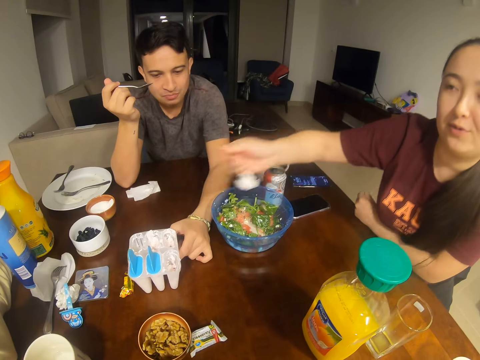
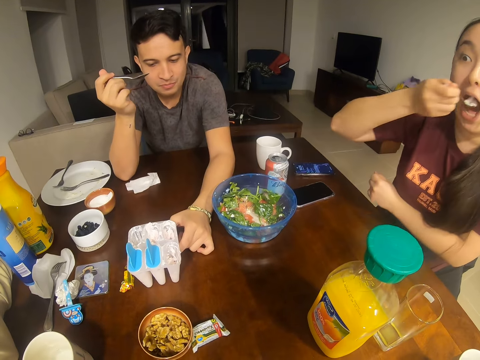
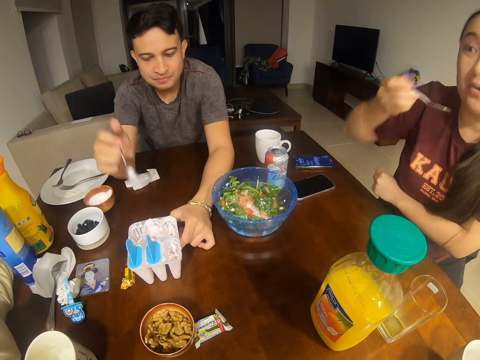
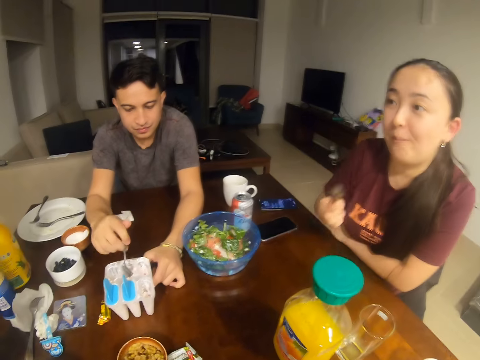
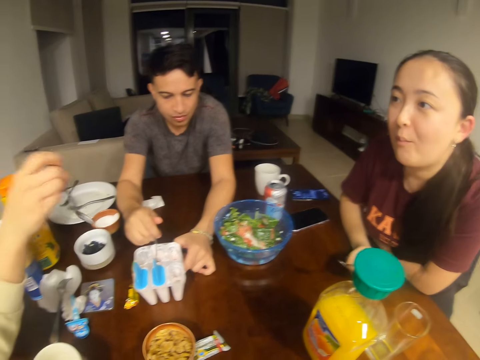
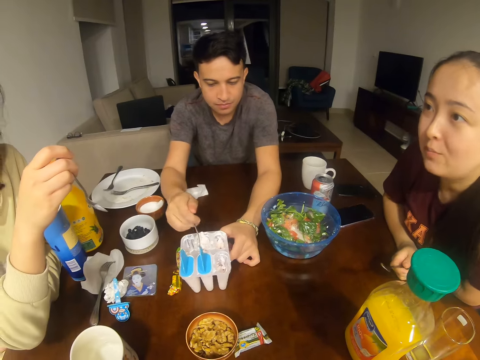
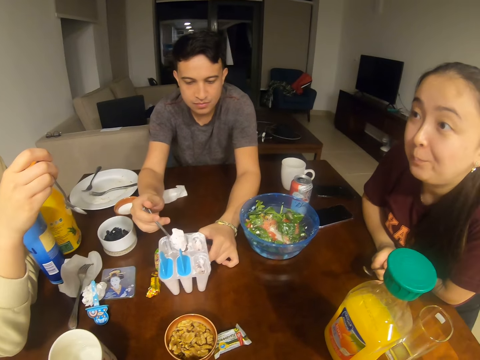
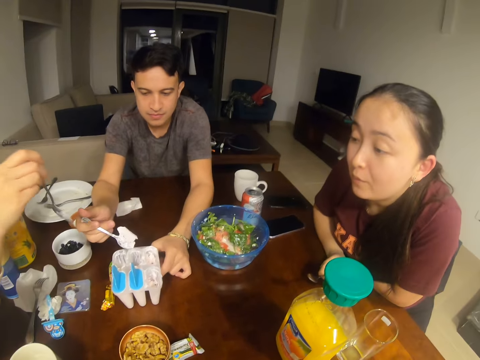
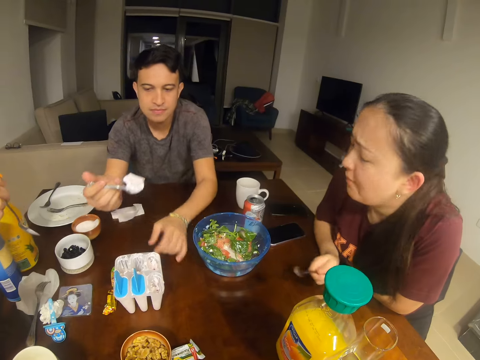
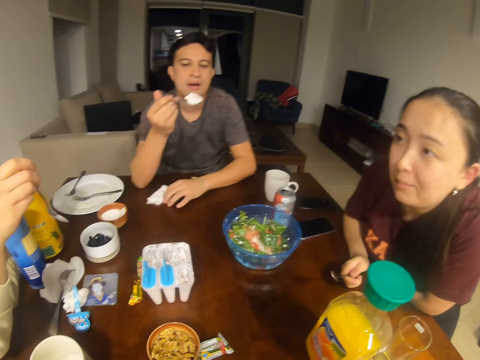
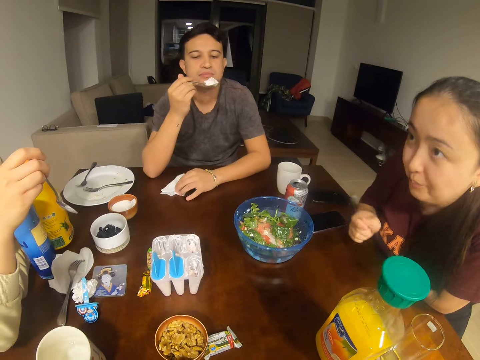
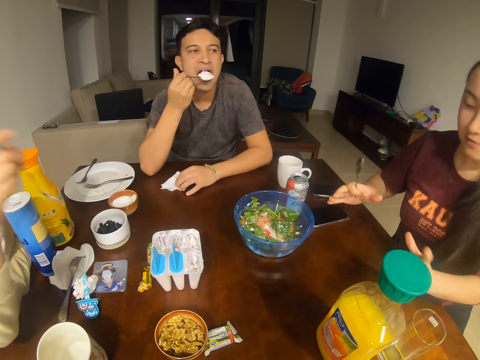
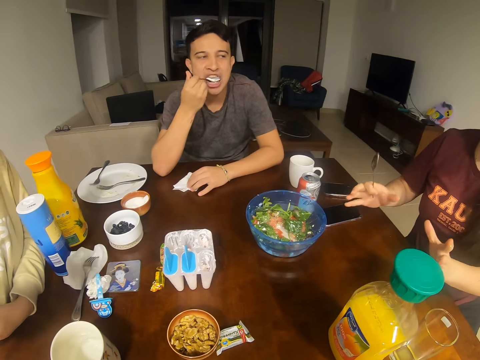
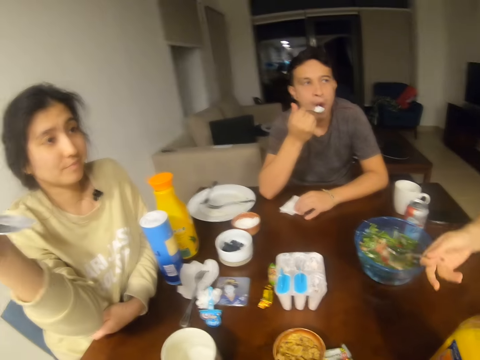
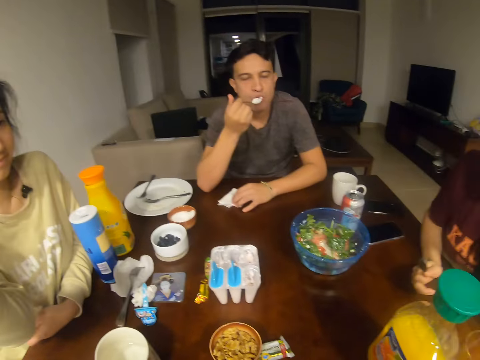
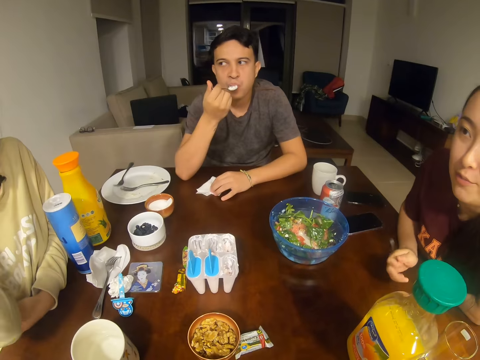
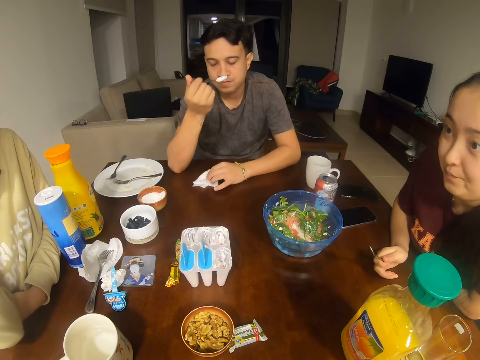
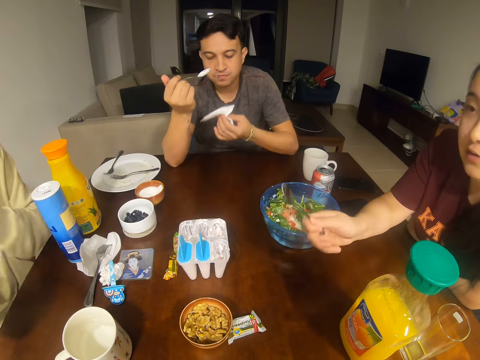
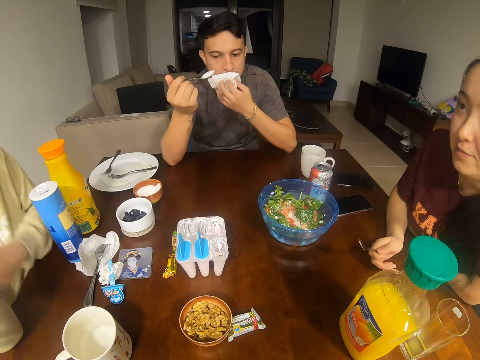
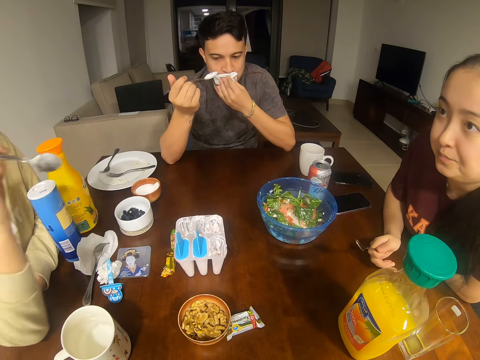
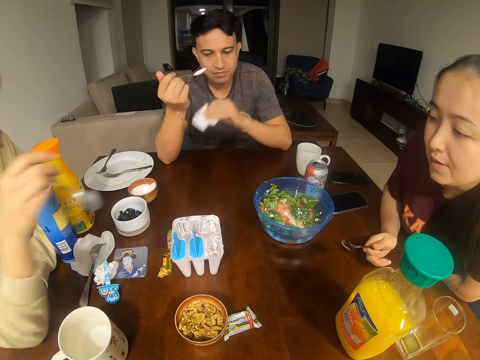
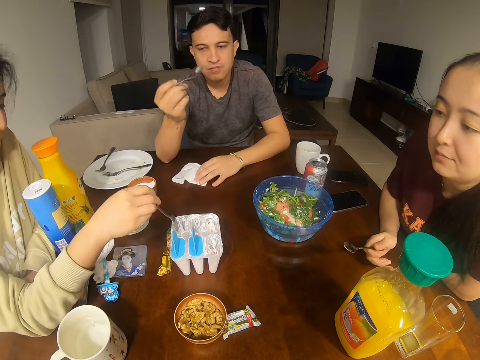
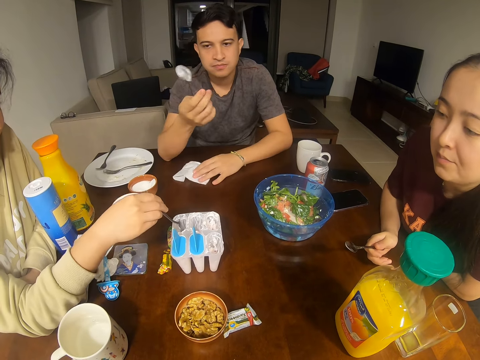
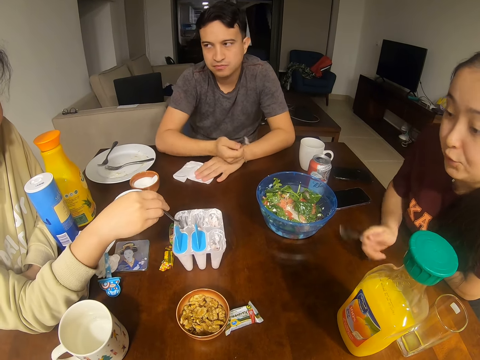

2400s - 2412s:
A man talks to a girl. Another man scoops ice cream. A woman converses with another woman, the camera wearer and the other man.

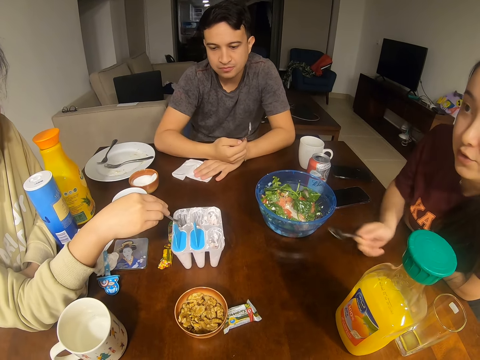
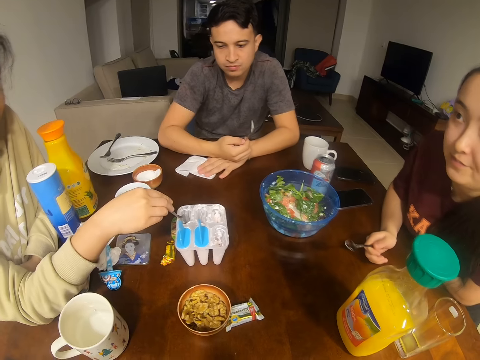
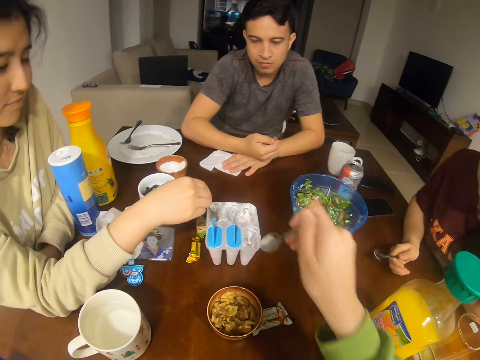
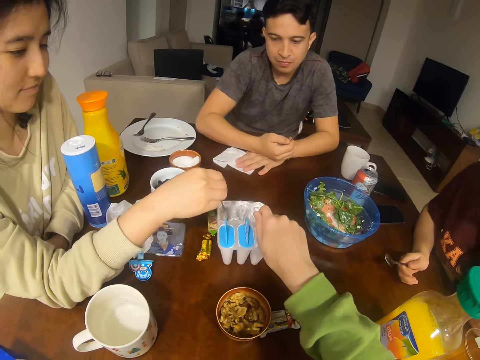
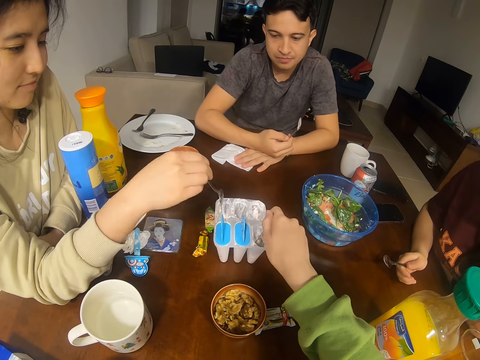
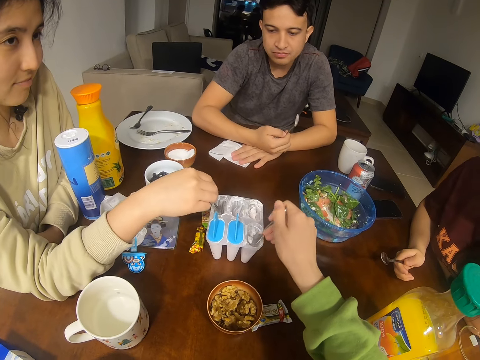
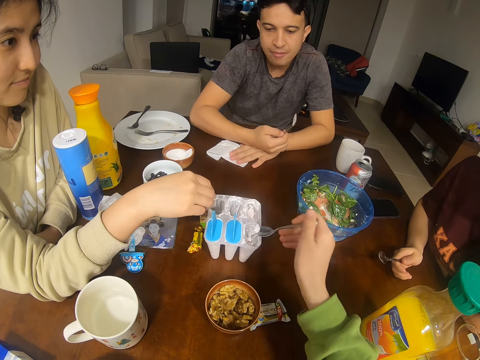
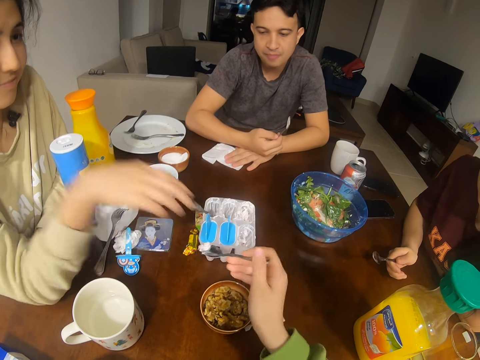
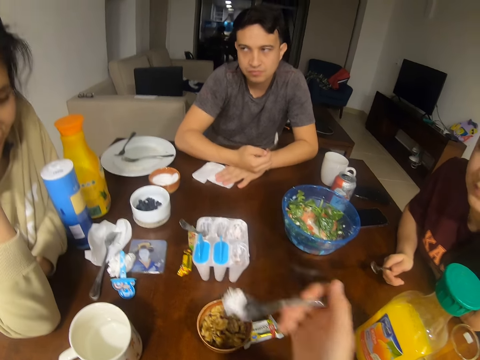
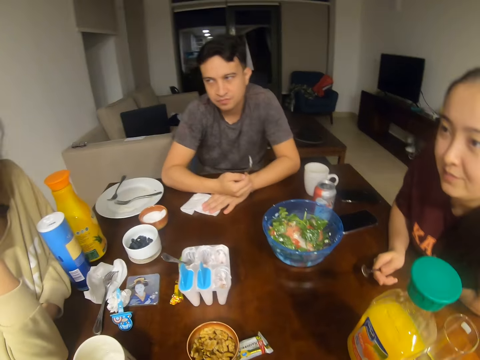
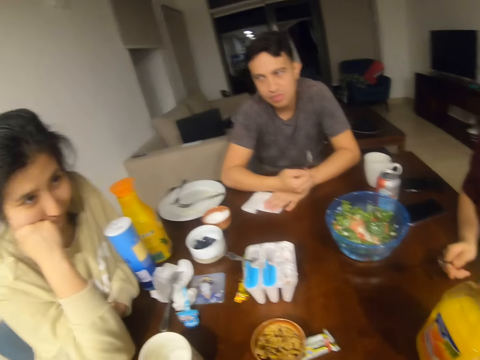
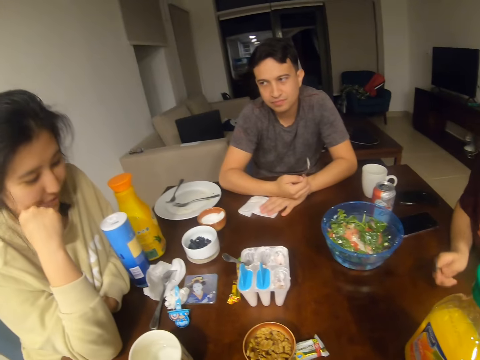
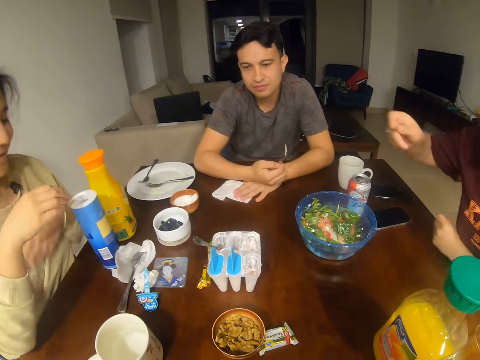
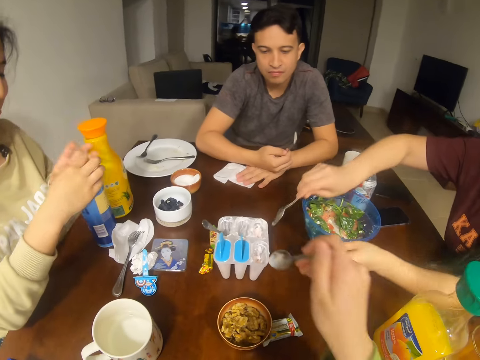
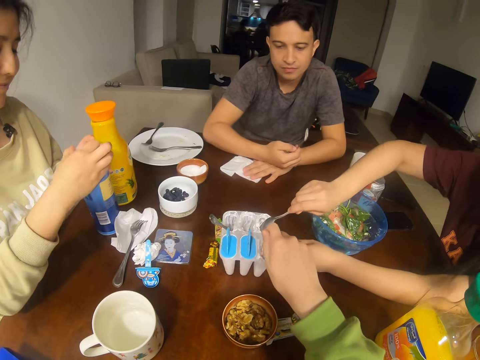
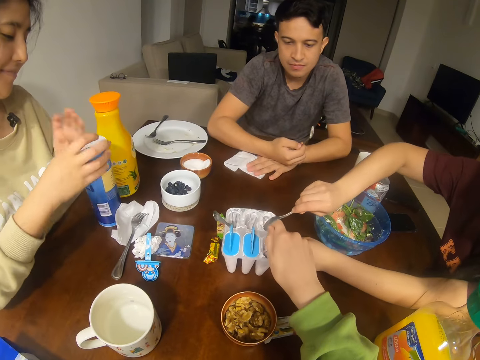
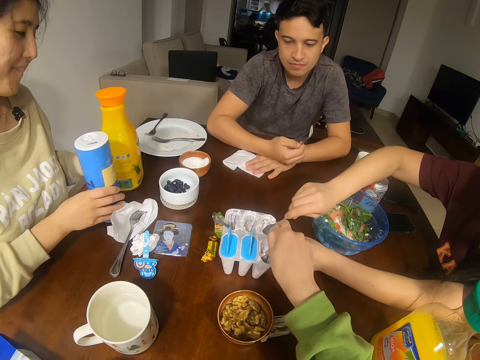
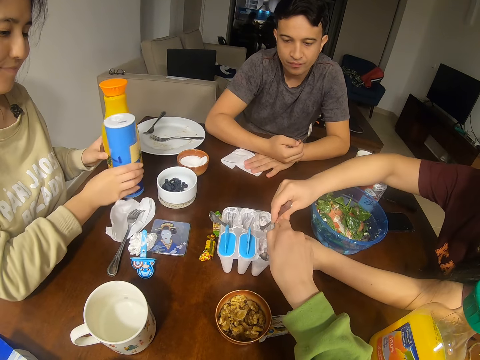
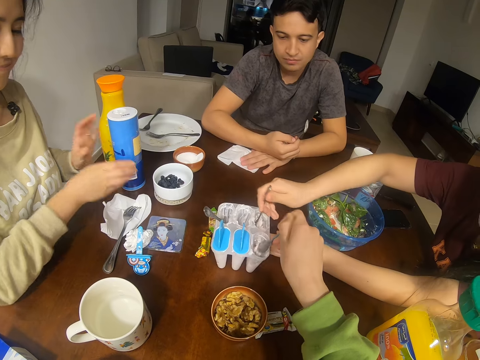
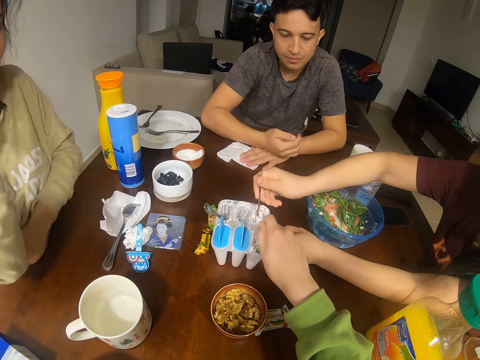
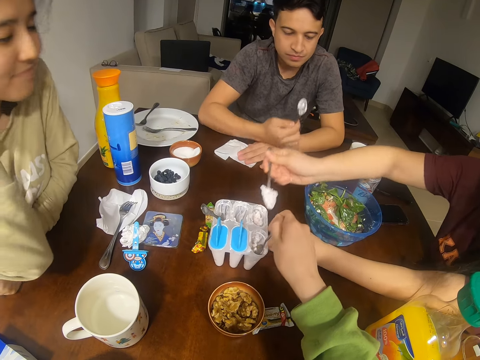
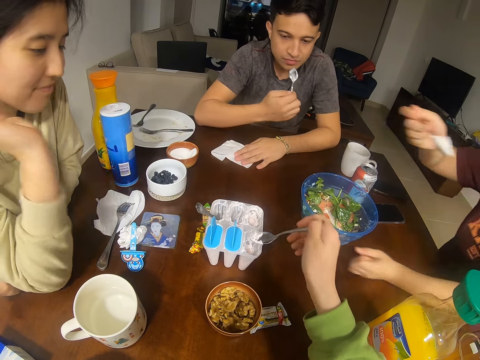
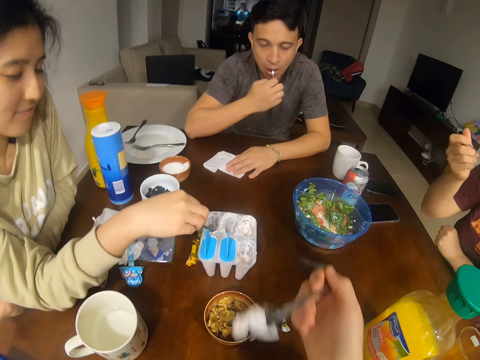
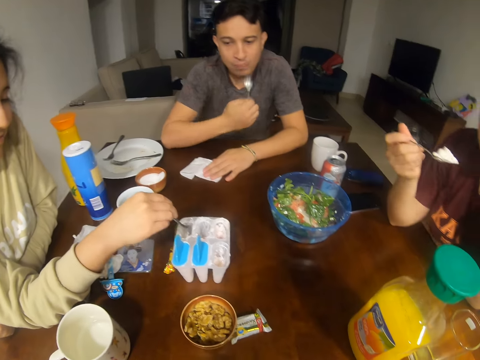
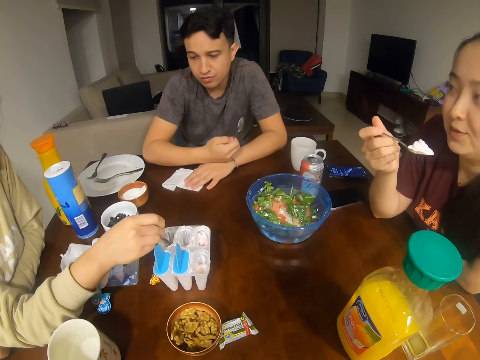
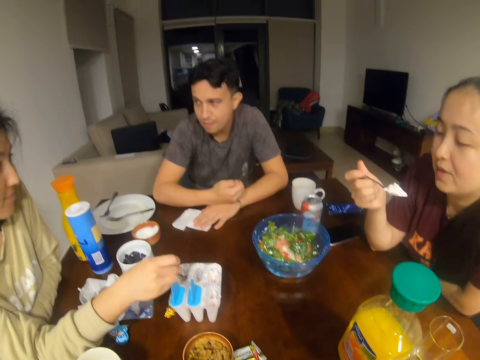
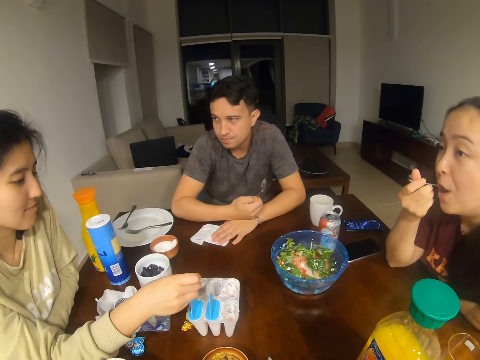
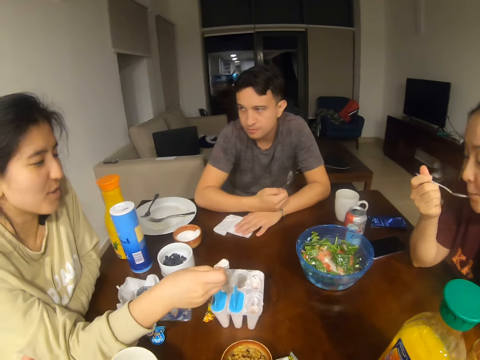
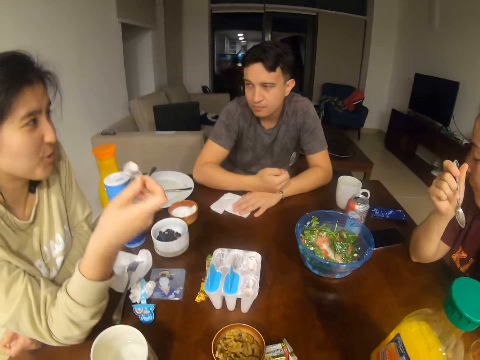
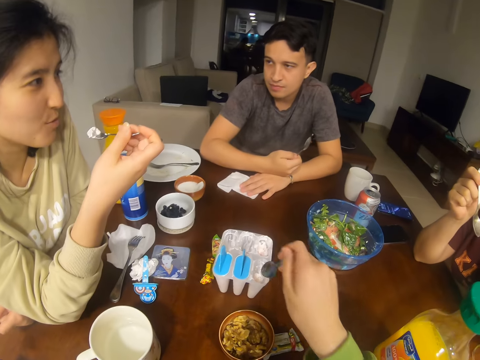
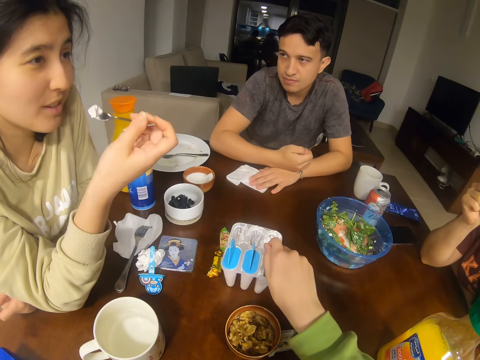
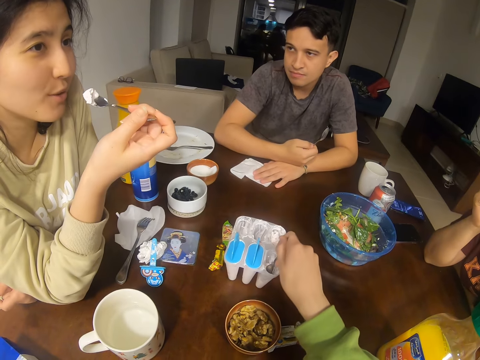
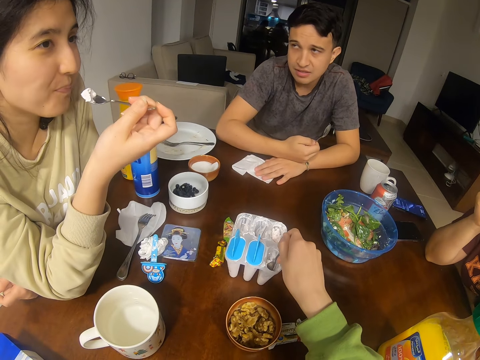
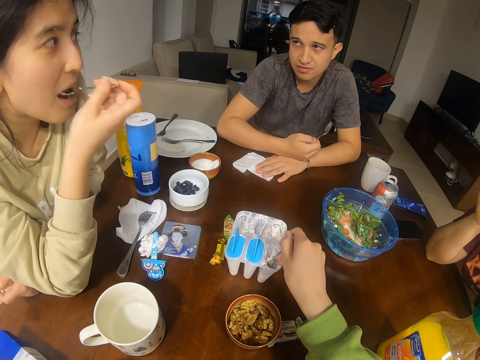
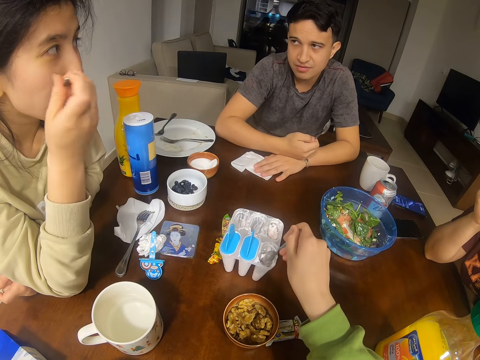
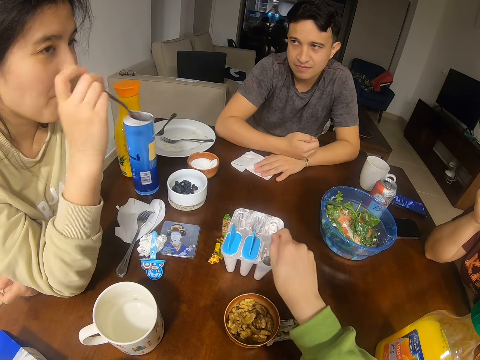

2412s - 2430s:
The camera wearer scoops ice cream. They eat something. A man talks to a girl. The girl holds something. A woman moves a bottle of juice and a tin of salt. Another woman scoops ice cream. The camera wearer scoops ice cream. Another girl touches hair. The man talks to the first girl. The first woman scoops ice cream. The camera wearer scoops something.
